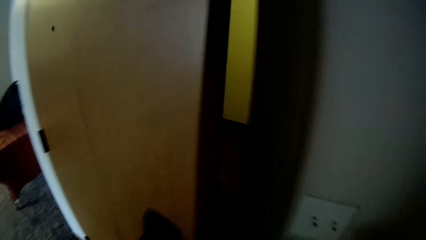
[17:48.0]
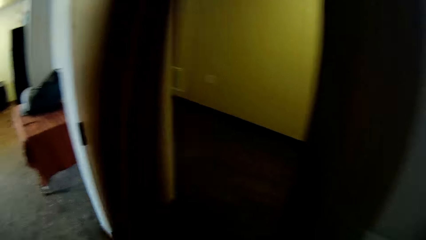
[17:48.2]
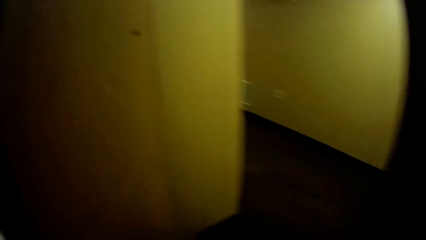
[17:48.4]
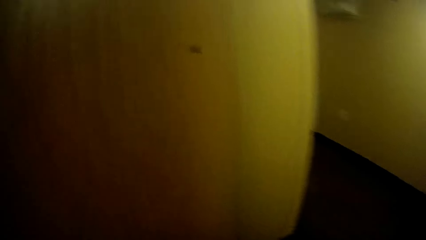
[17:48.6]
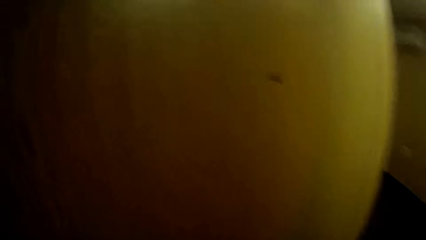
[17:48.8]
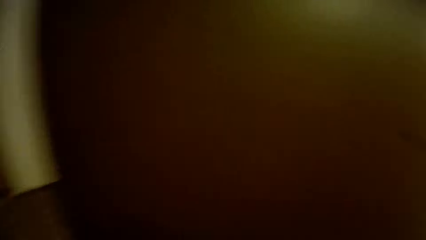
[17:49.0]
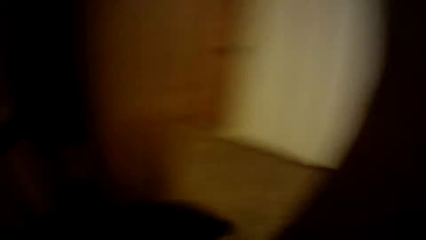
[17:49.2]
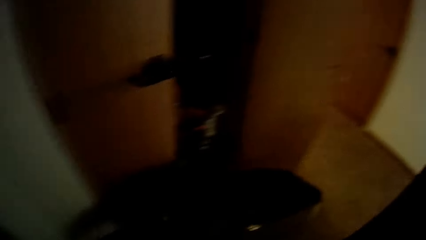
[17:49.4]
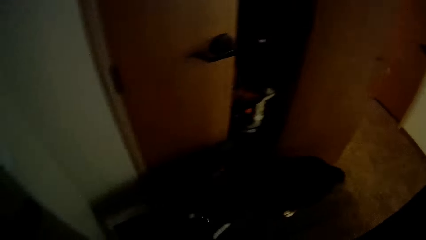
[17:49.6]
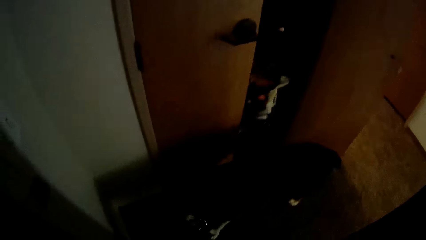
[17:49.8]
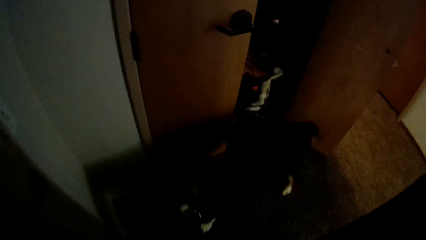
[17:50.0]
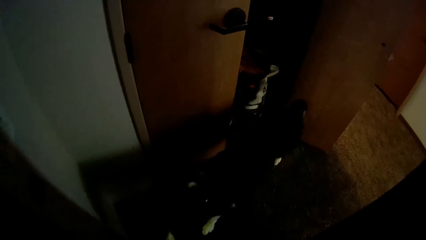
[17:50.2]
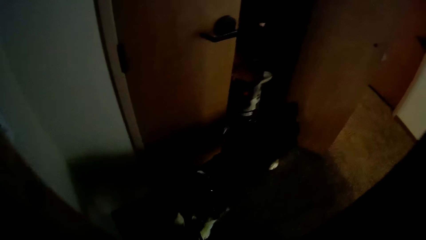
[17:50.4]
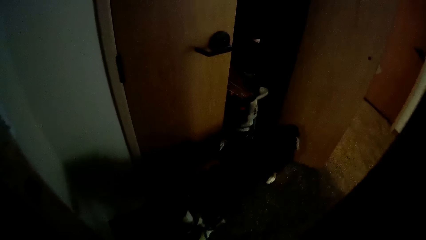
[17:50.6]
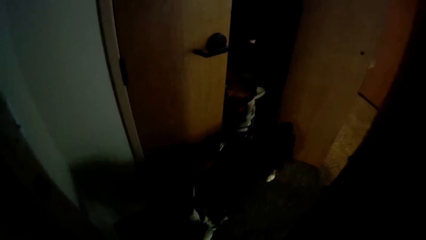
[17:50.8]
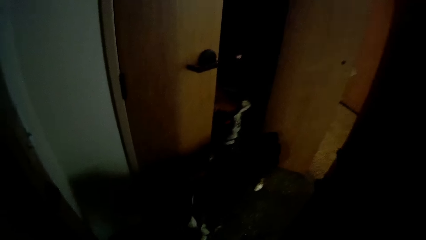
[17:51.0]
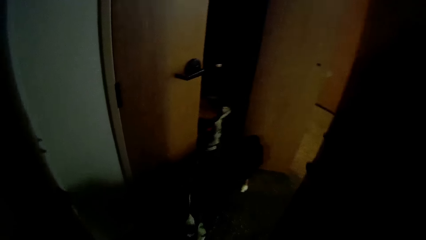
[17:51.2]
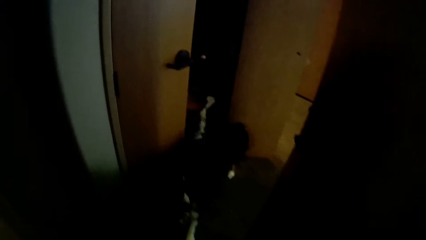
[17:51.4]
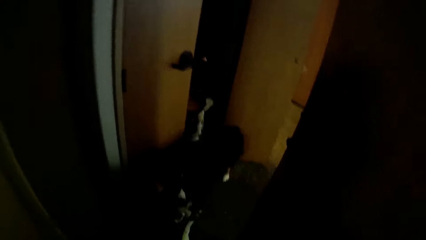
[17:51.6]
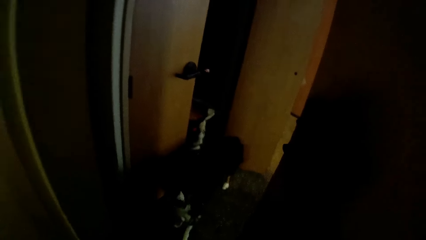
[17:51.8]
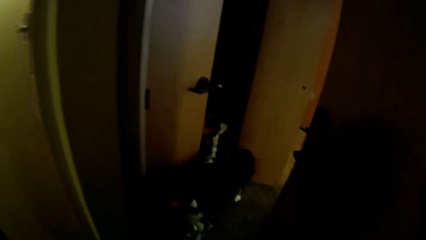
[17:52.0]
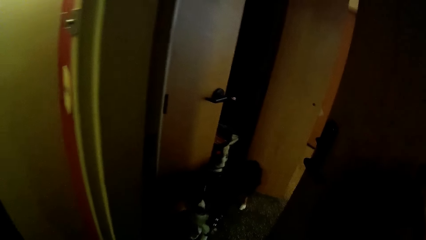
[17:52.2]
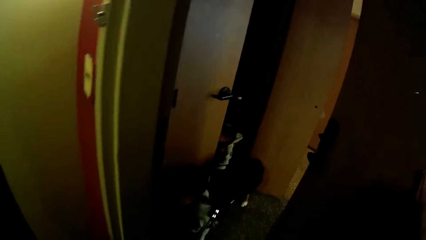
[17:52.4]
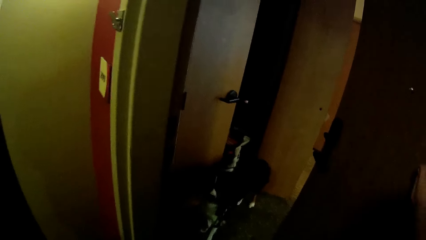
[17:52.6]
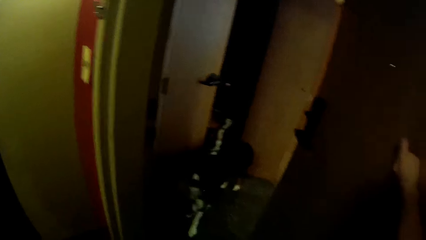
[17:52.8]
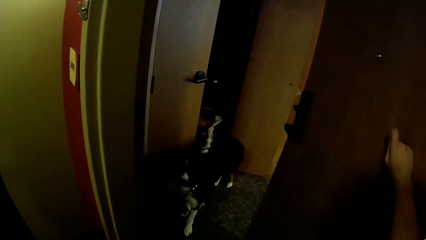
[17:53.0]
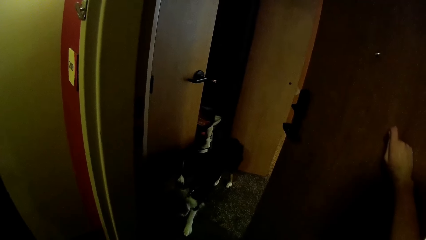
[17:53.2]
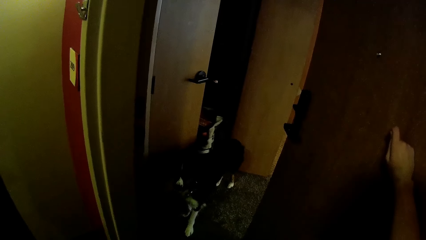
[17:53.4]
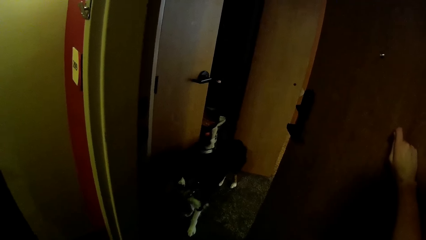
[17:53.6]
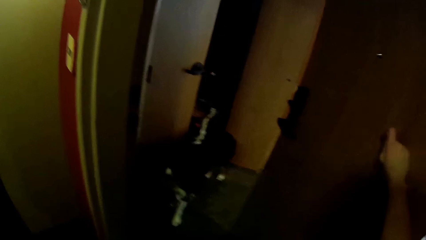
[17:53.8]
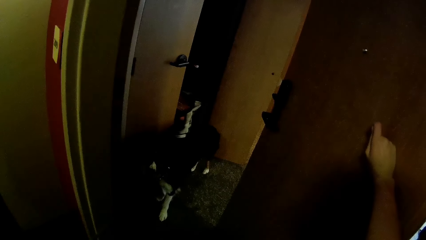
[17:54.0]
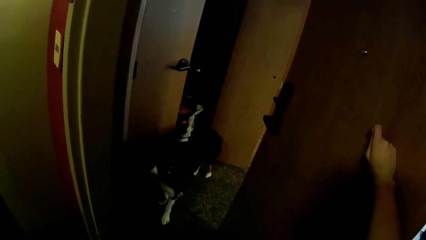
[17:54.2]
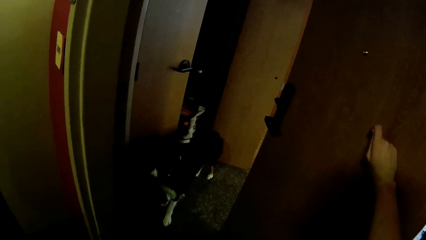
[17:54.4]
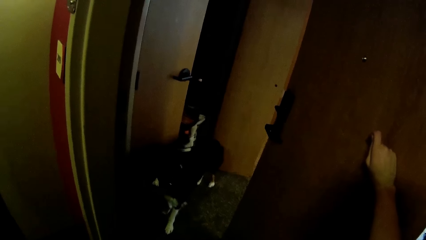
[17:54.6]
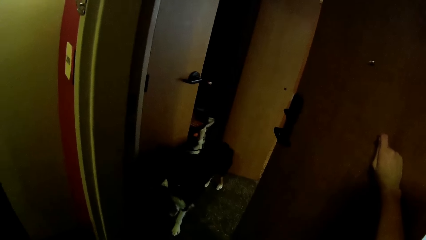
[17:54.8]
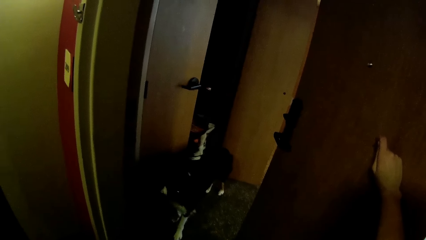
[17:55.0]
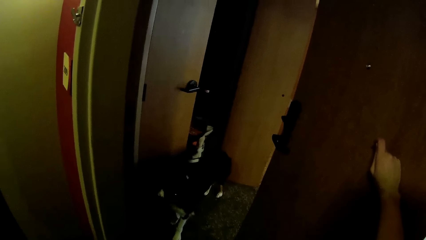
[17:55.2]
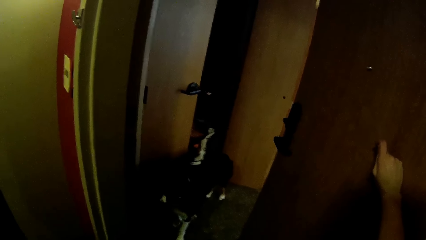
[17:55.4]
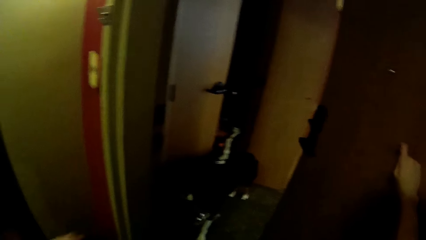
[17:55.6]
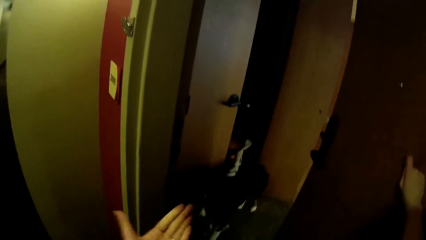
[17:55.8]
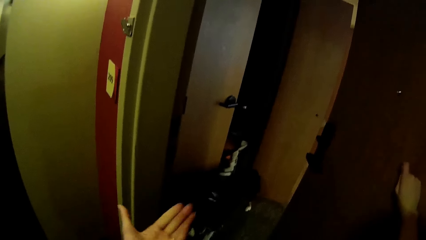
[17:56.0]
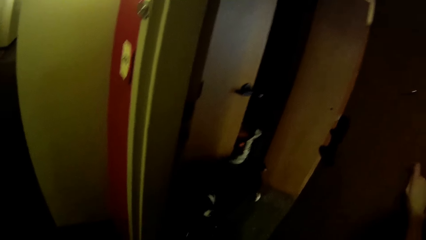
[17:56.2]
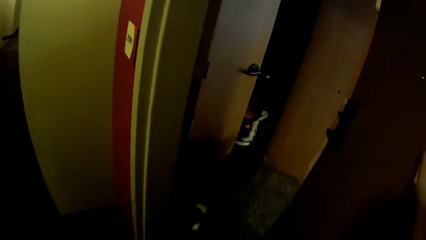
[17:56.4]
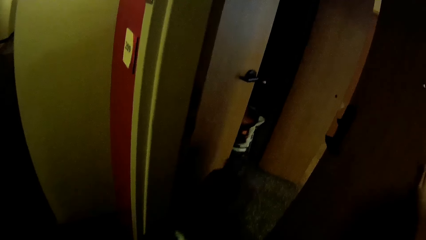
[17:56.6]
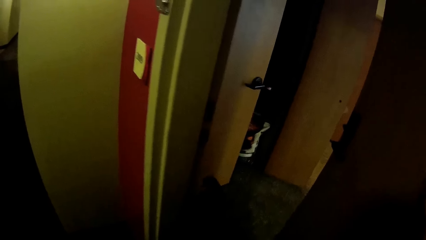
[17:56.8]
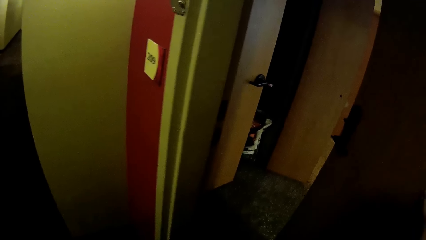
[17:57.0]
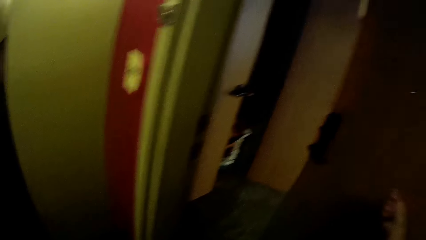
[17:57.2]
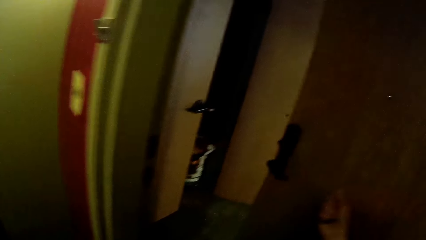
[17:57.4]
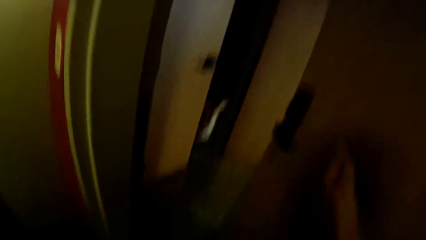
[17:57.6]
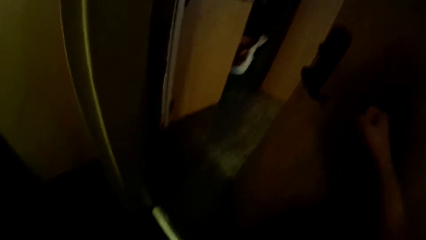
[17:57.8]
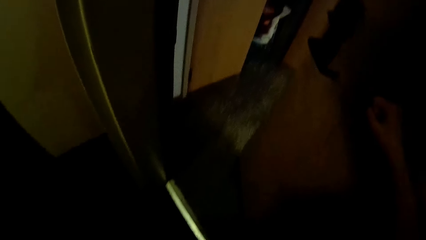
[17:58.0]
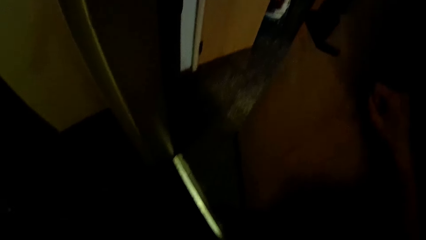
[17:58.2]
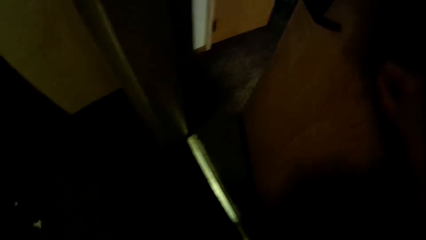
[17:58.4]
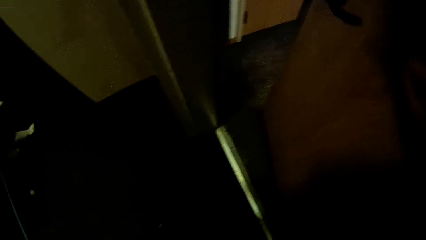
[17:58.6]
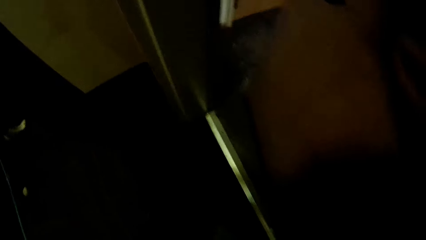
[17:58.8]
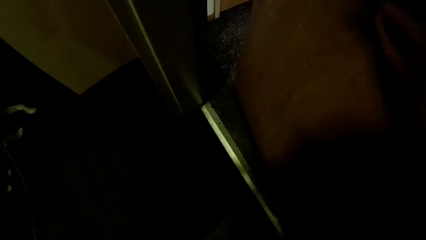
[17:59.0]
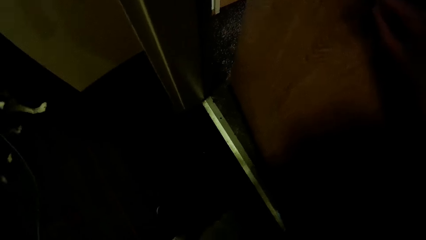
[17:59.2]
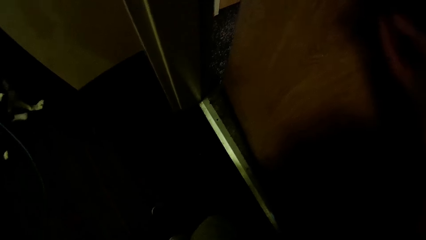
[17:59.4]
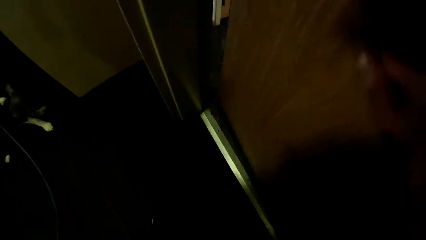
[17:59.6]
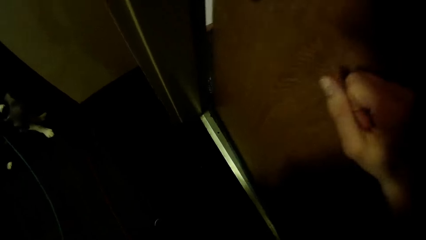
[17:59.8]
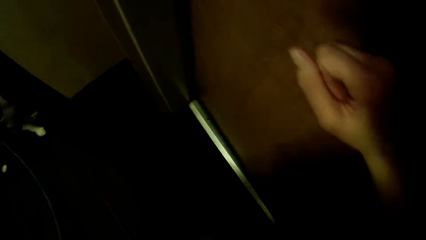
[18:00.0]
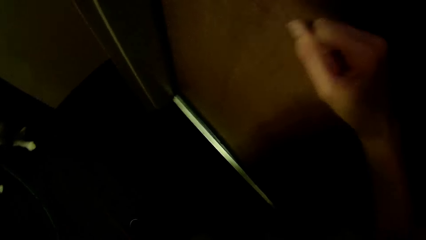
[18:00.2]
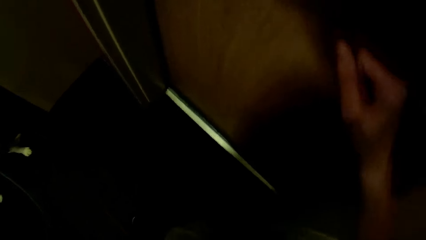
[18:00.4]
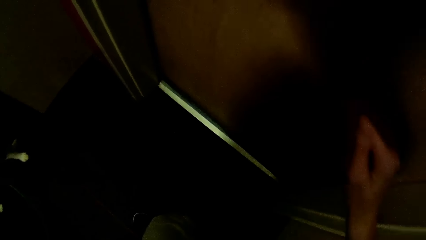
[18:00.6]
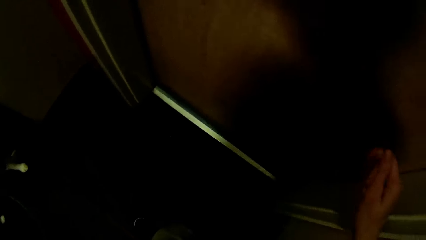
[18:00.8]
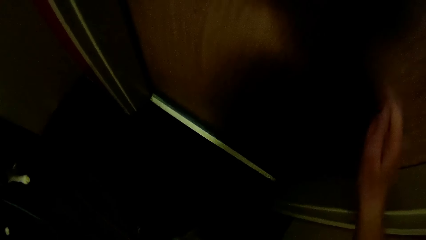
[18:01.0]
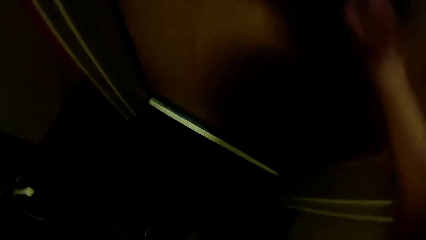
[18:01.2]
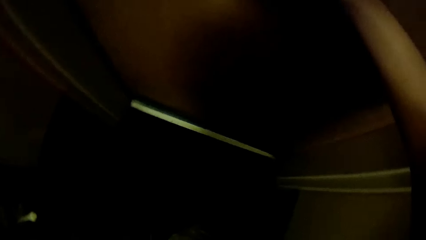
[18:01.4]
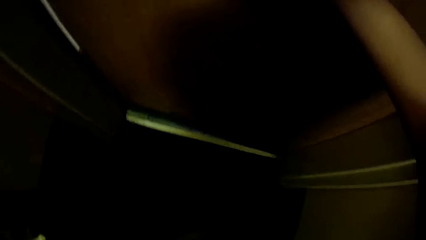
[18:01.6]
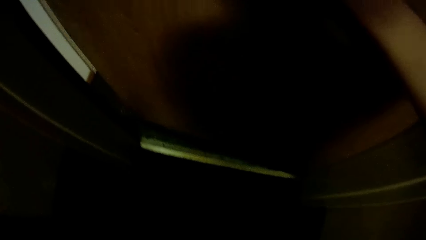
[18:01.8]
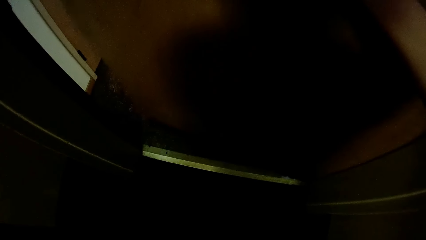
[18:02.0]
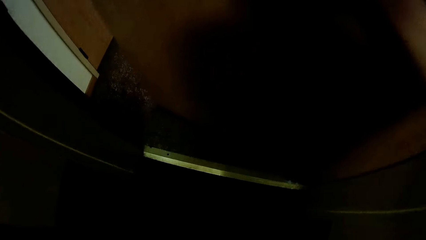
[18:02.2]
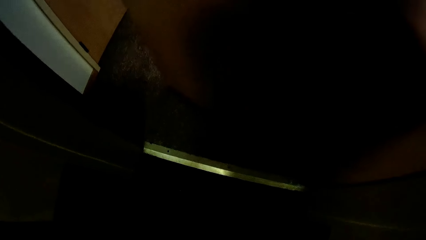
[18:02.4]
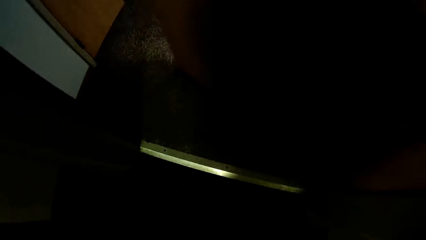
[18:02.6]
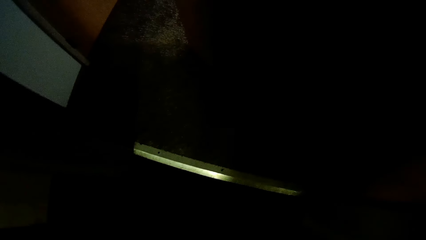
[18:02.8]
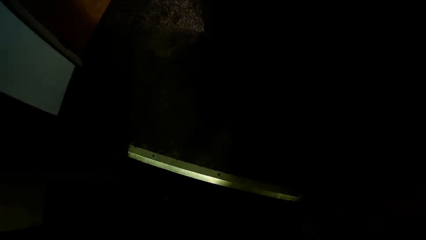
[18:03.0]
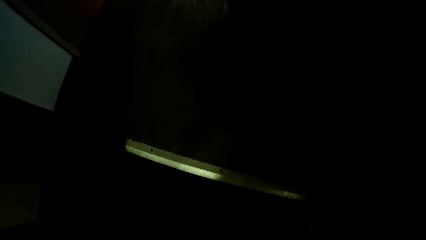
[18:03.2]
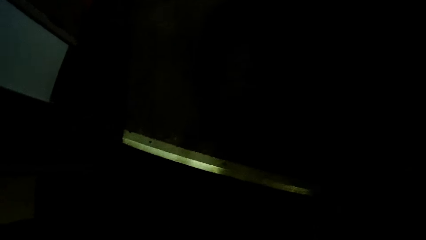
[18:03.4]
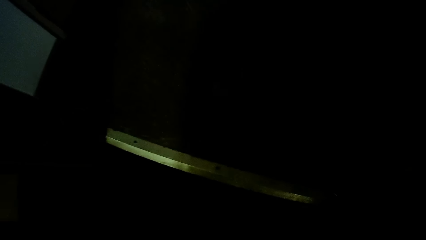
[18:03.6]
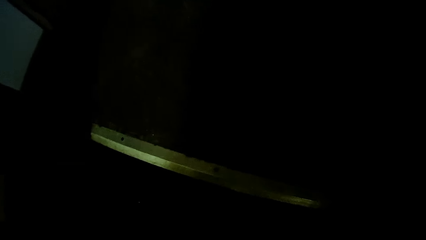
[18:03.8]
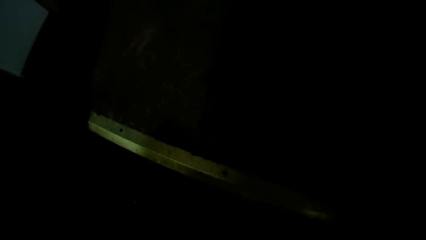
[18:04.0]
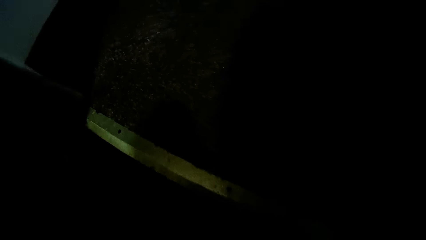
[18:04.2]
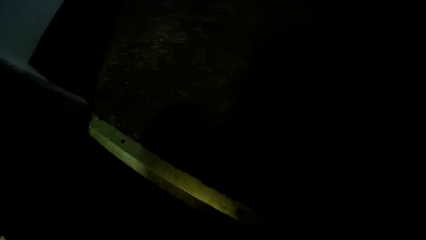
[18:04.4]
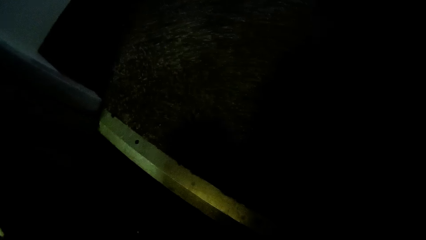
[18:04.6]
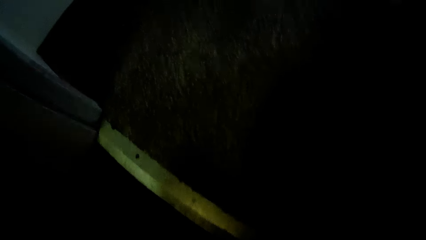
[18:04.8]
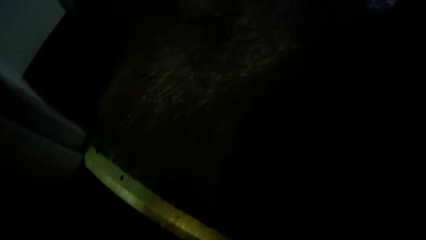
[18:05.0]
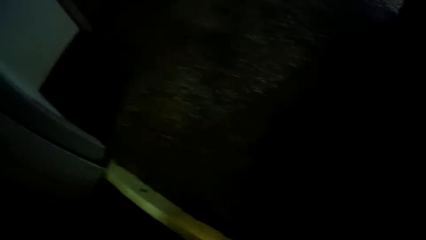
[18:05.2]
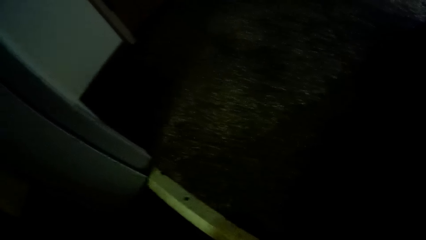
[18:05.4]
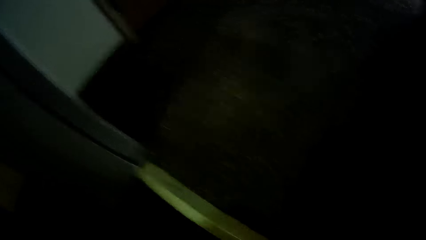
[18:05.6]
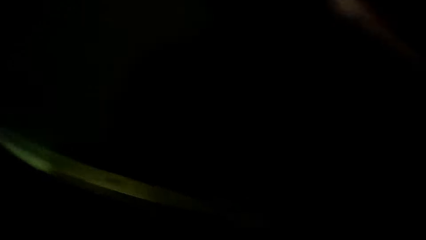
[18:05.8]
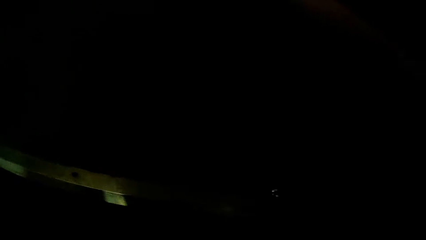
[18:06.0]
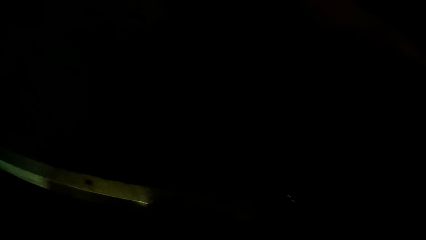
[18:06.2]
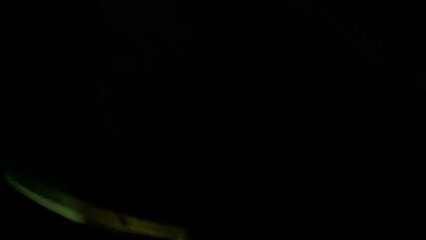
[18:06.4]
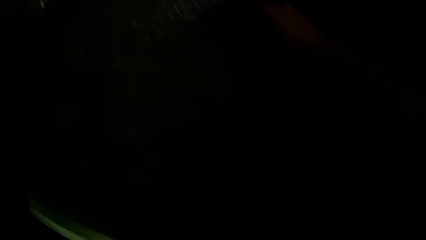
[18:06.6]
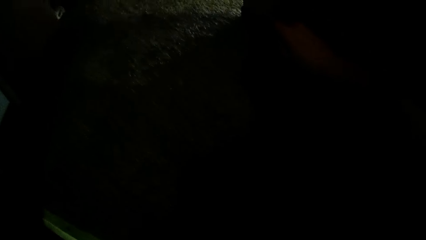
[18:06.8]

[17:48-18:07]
The camera wearer opens a door. They walk out of the apartment. They talk to the dog. They close the door. They open the door.
